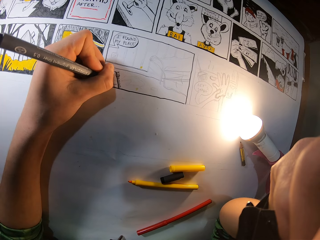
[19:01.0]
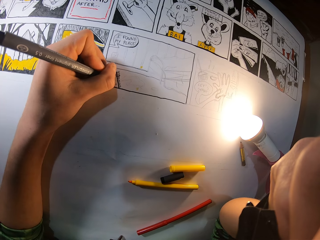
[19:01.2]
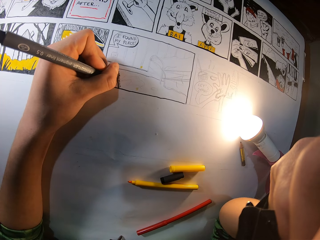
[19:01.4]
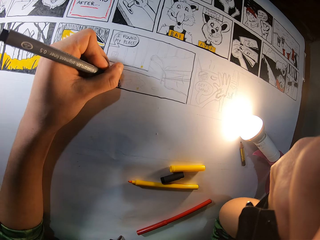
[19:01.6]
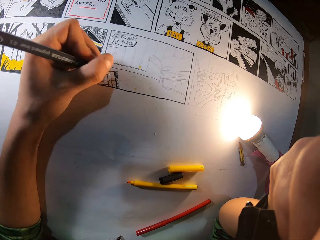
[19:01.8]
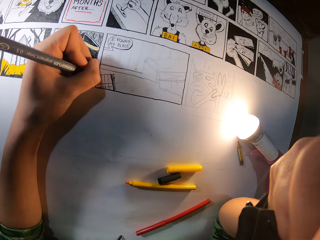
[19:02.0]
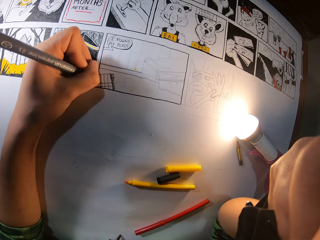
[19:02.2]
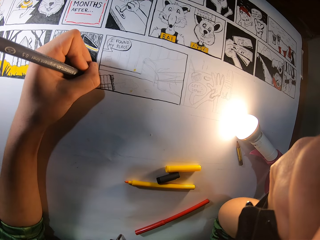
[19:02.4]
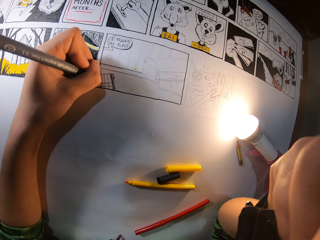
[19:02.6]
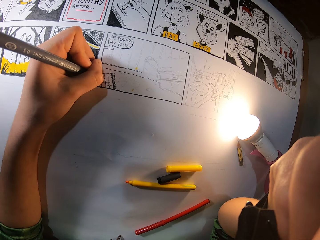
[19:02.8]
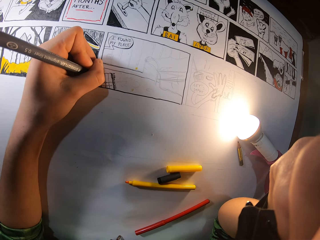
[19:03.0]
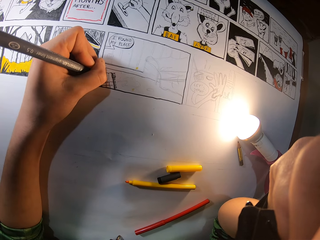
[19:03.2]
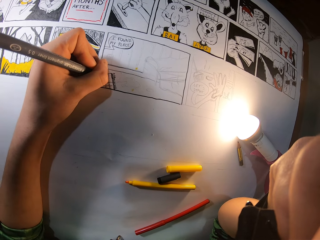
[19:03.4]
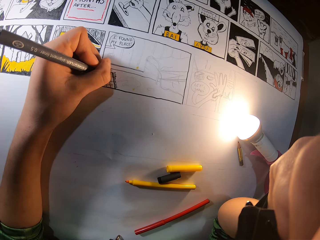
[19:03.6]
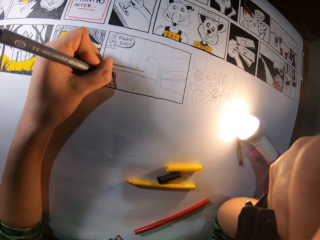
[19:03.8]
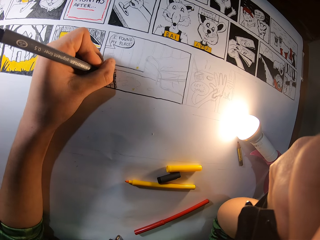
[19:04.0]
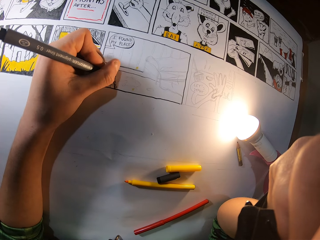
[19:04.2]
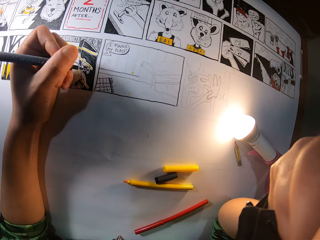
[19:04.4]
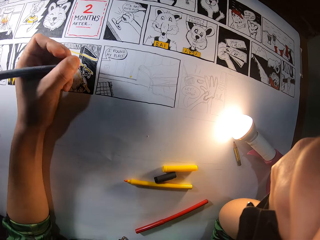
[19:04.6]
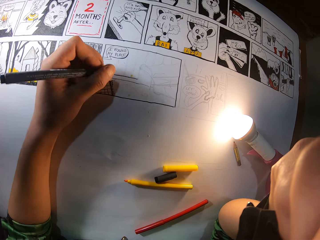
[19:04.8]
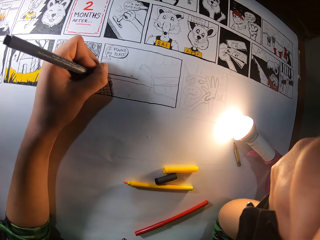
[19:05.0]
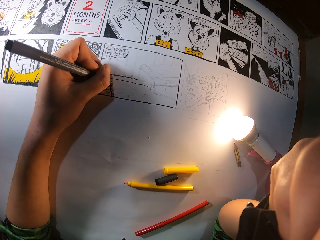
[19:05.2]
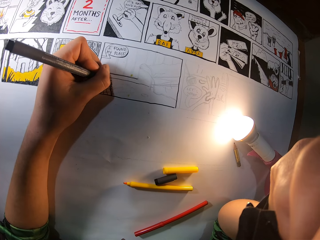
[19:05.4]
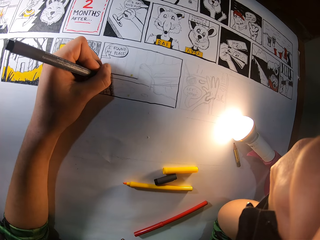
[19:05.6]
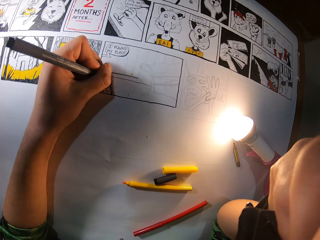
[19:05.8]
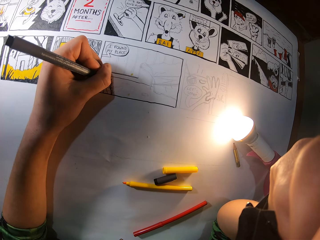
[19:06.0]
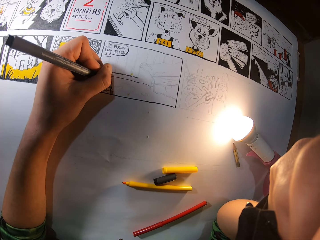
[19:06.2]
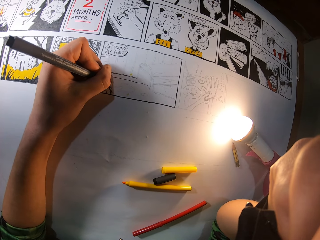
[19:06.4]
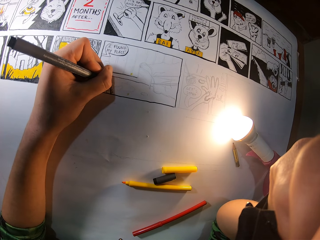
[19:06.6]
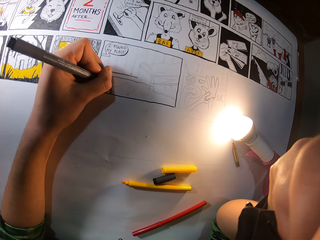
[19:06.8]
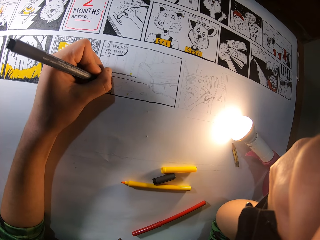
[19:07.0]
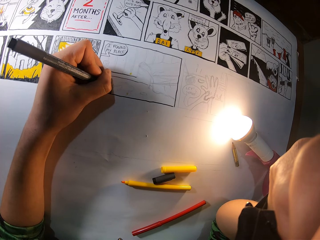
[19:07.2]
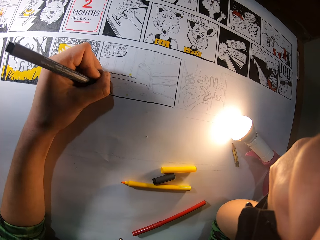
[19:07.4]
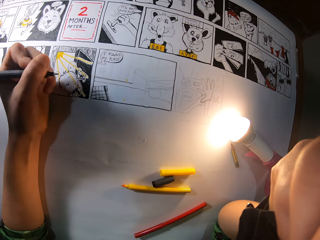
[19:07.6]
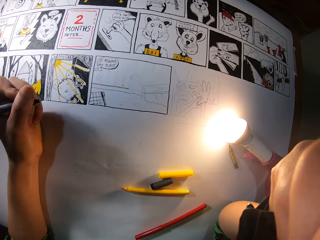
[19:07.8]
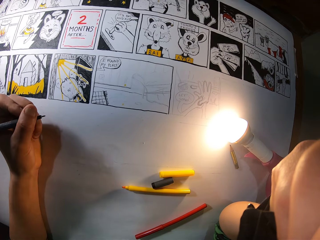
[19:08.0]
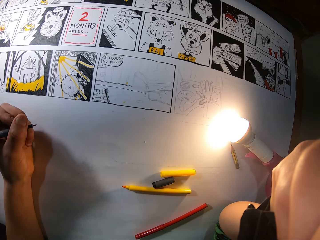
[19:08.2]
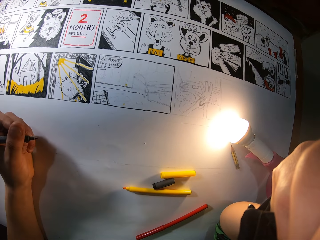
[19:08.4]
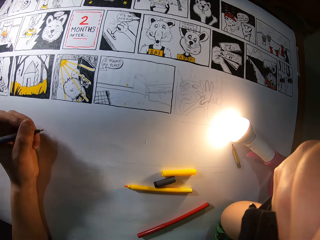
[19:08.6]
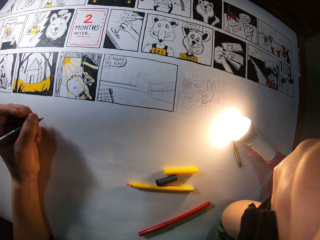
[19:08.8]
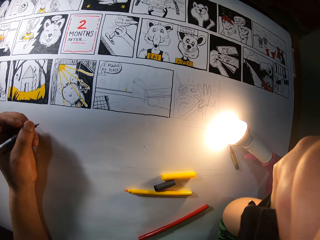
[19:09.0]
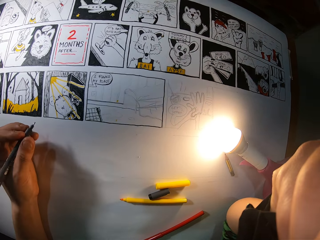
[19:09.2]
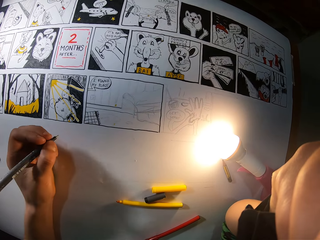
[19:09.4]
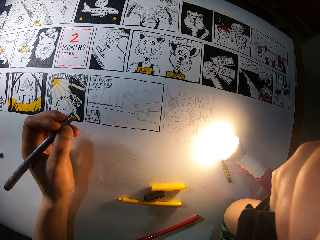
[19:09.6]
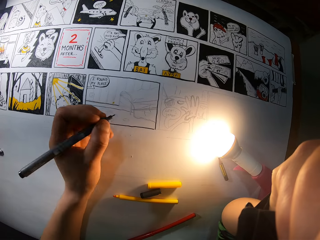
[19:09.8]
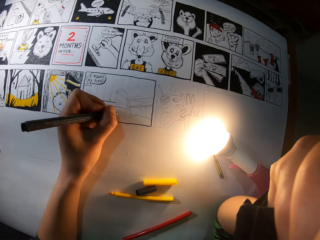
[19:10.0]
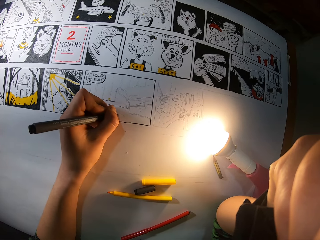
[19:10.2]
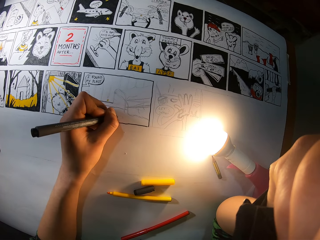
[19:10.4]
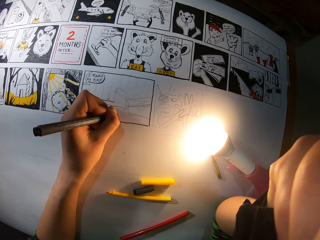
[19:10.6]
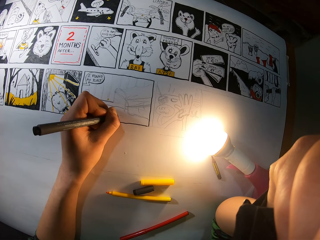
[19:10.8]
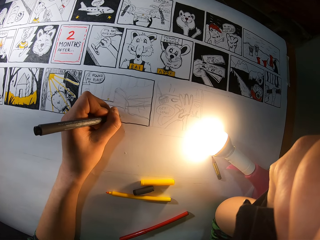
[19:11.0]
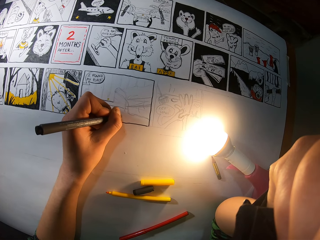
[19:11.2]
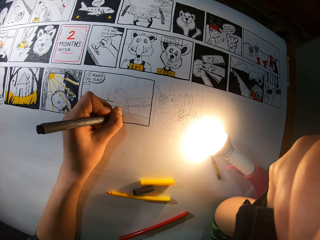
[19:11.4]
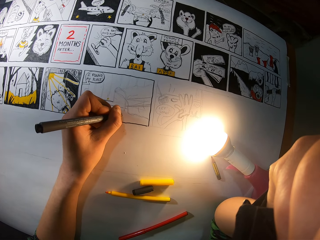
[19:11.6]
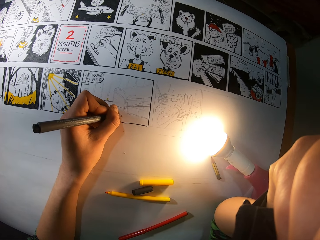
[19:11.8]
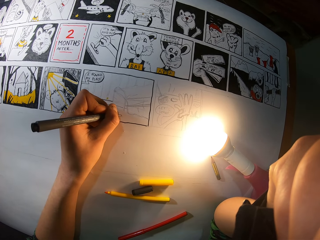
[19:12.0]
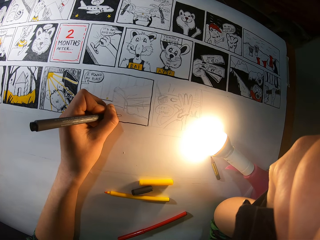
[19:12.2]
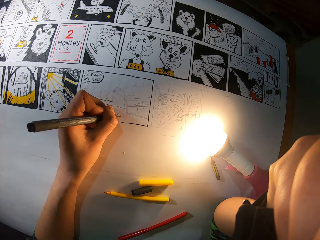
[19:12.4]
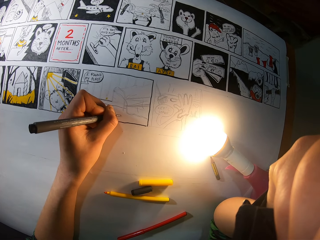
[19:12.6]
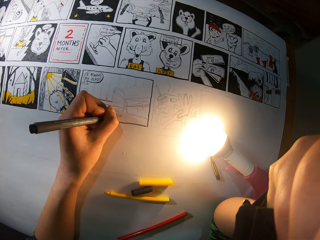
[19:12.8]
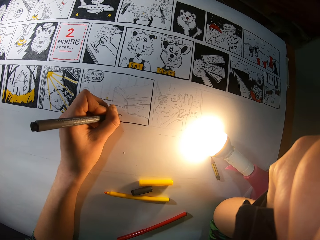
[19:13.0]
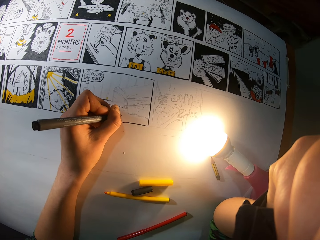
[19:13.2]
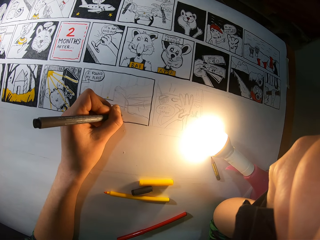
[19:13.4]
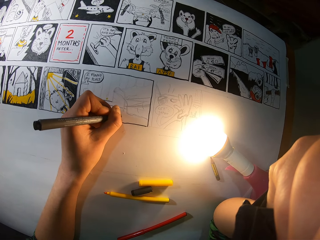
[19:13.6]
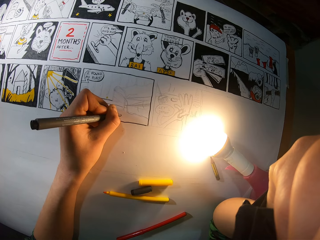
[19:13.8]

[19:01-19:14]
The camera wearer draws on the sketch with a drawing pen. They draw on the sketch again. They lift up the drawing pen. They draw on the sketch with the drawing pen.

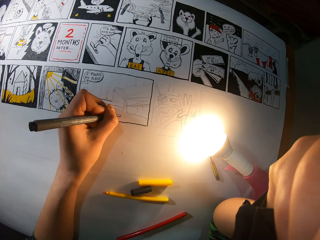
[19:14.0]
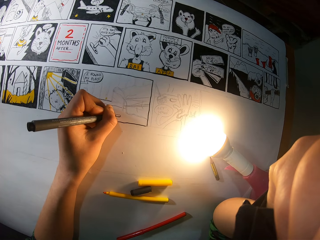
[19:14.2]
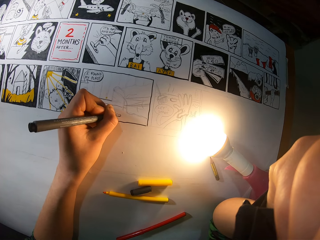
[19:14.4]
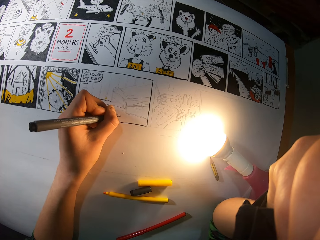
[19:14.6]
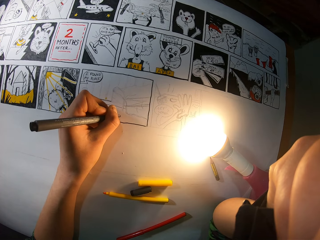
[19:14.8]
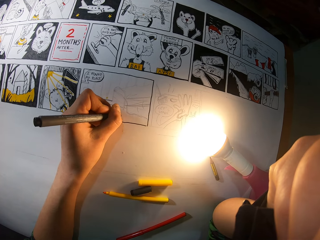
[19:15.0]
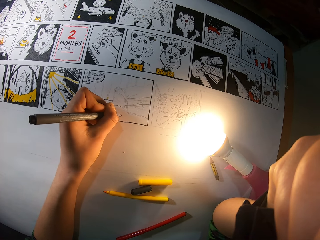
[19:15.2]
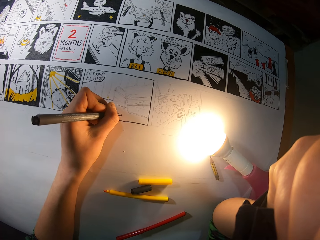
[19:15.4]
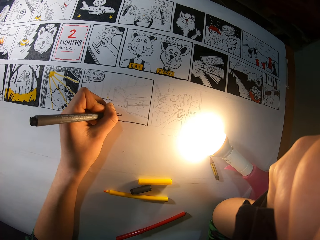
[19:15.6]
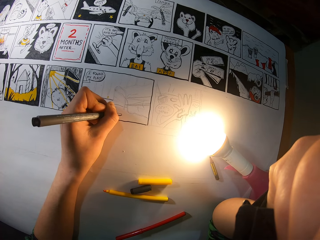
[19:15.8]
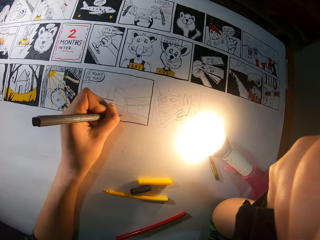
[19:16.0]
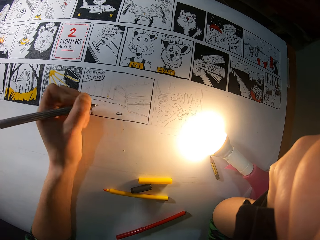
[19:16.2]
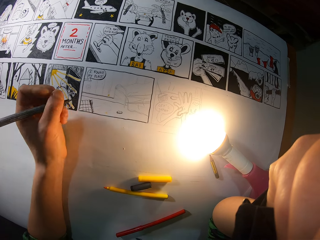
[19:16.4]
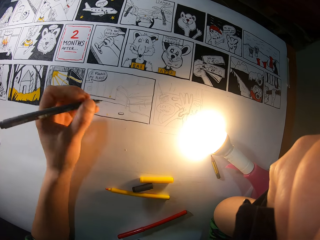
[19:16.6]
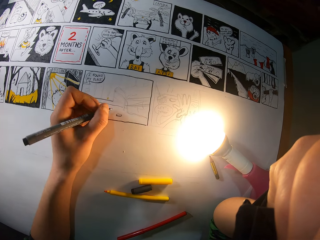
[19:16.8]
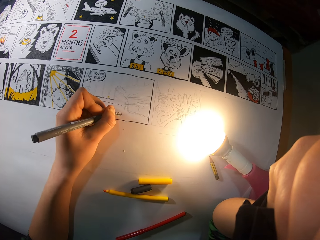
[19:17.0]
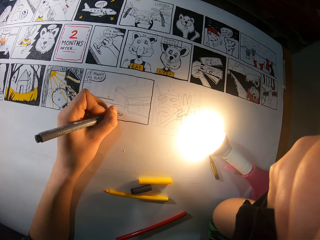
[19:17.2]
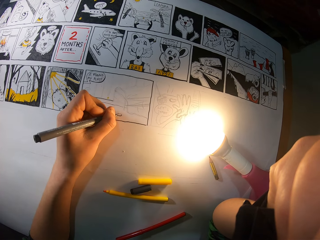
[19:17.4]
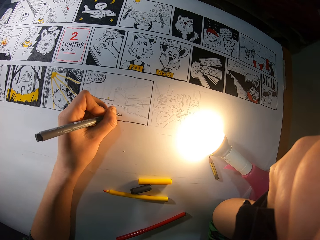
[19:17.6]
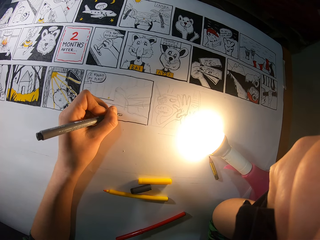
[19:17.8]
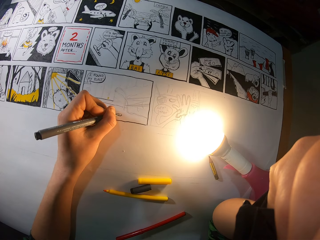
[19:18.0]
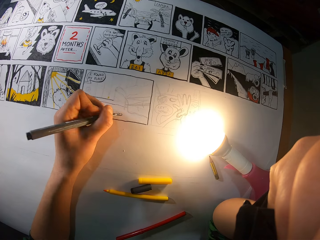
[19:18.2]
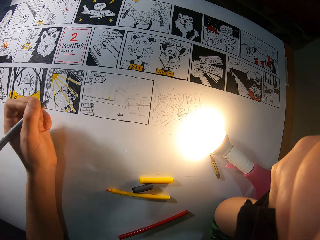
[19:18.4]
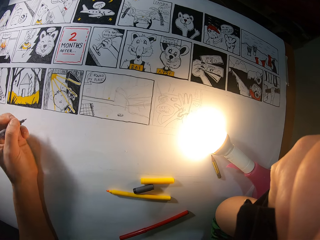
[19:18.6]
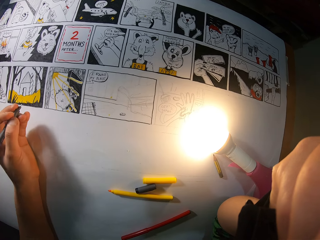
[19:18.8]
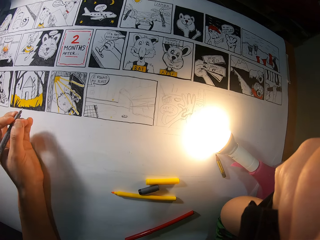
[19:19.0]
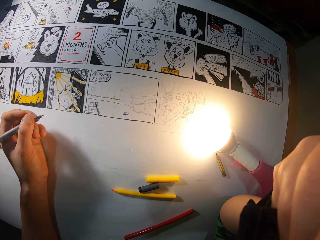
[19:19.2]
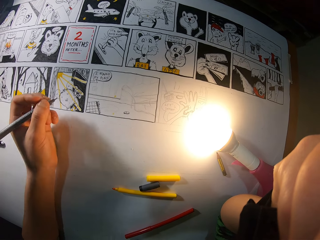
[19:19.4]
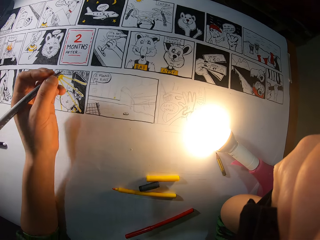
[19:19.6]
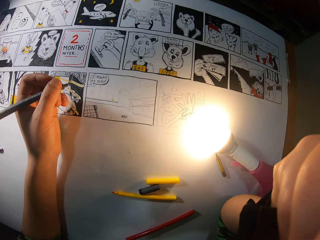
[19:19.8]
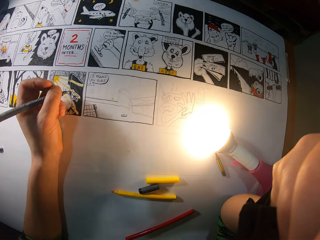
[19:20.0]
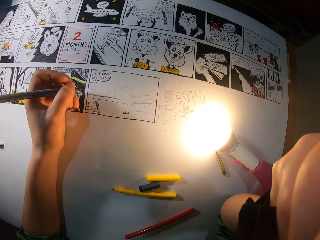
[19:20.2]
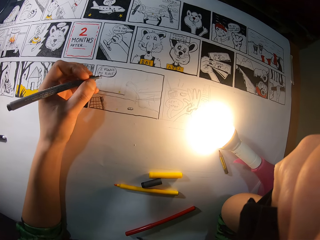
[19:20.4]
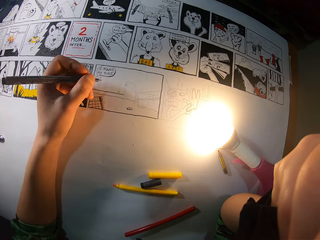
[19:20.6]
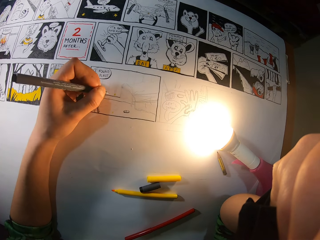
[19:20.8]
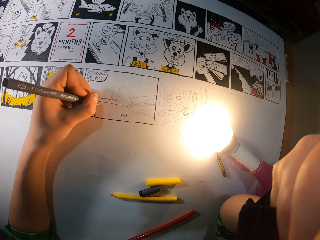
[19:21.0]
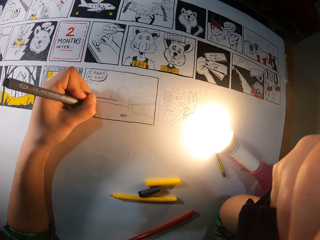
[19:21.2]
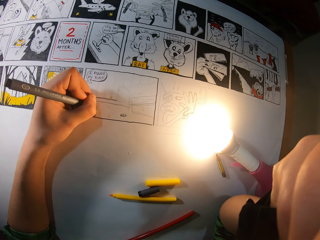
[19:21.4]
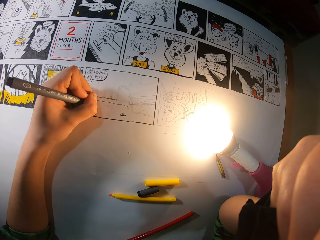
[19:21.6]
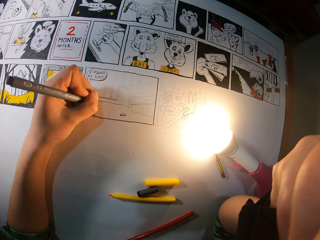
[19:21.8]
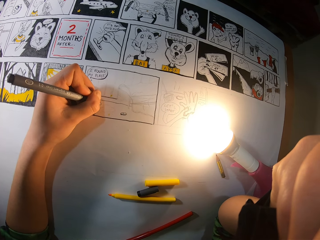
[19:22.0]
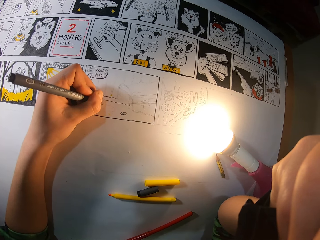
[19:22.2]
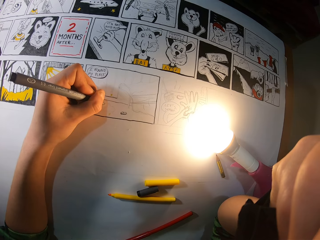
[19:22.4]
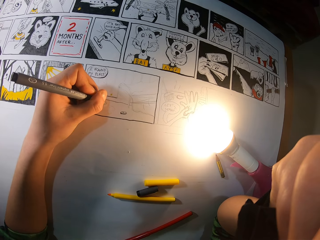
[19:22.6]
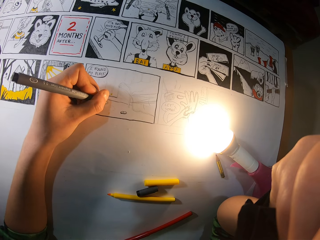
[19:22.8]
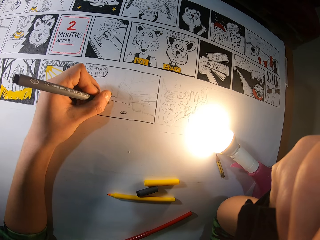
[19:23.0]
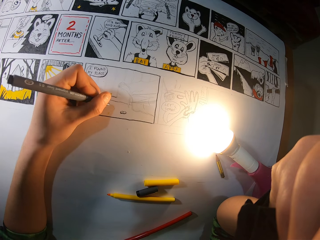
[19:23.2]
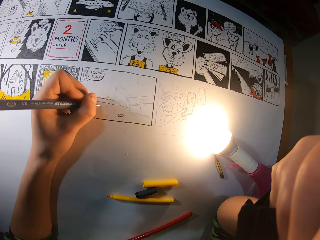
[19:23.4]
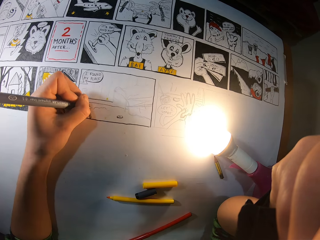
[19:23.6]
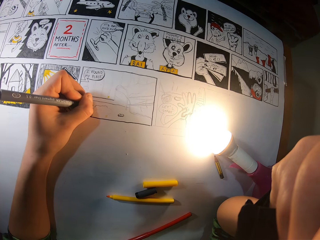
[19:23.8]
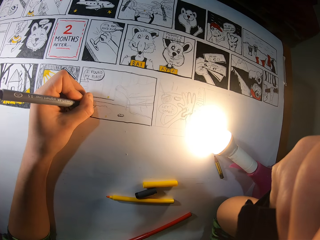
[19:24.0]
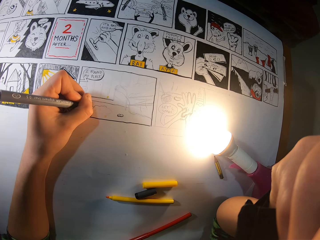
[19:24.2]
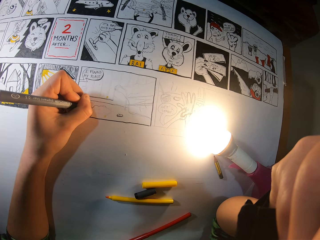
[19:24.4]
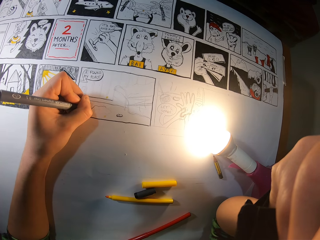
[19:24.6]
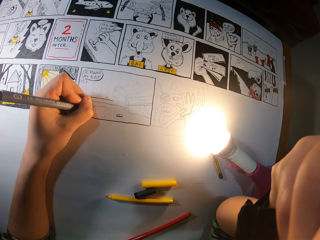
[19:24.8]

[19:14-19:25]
The camera wearer draws on the sketch with a drawing pen. They lift up the drawing pen. They draw on the sketch with the drawing pen.
